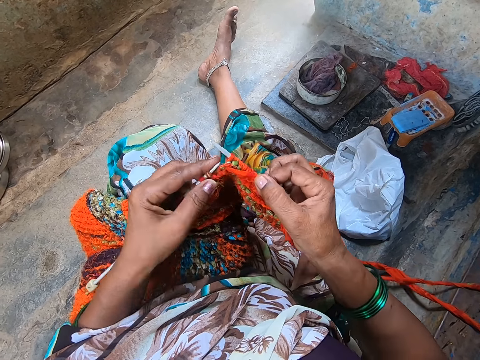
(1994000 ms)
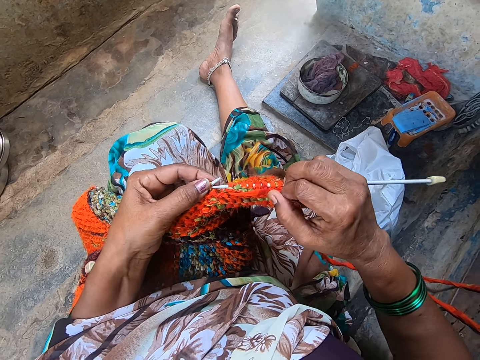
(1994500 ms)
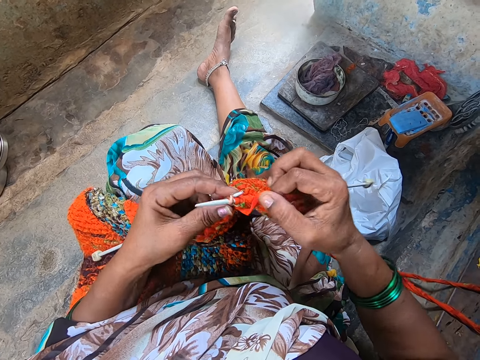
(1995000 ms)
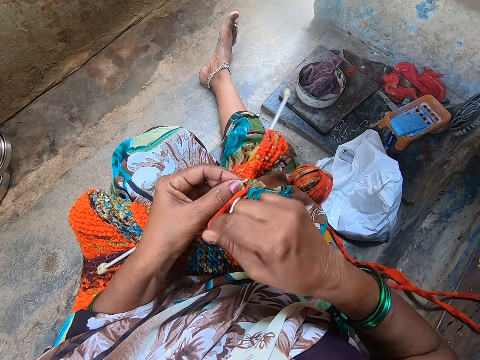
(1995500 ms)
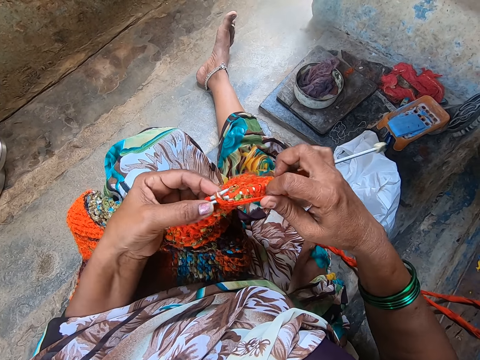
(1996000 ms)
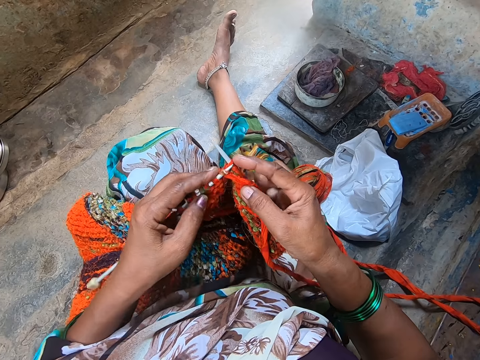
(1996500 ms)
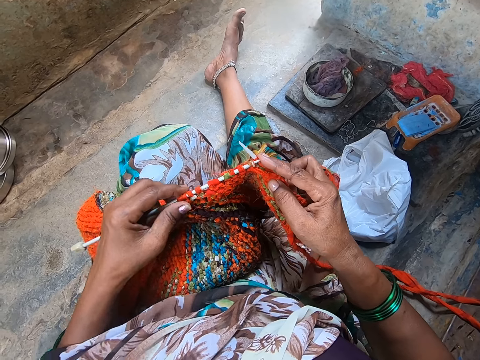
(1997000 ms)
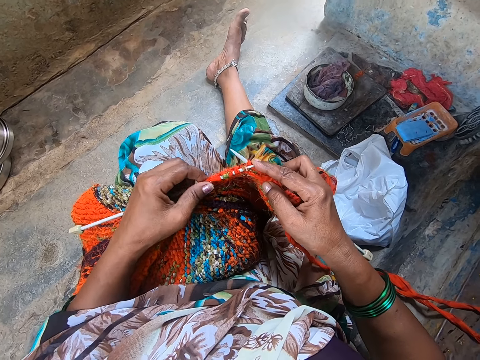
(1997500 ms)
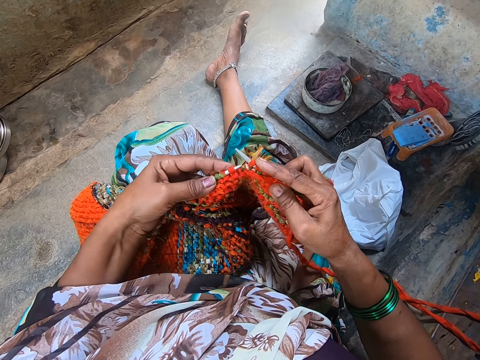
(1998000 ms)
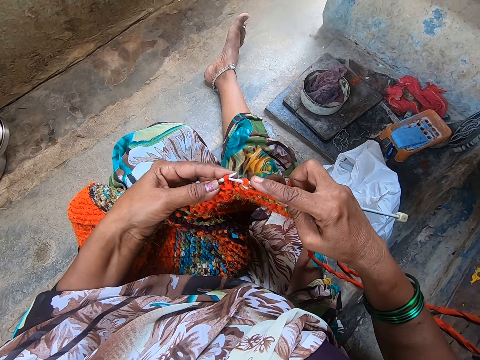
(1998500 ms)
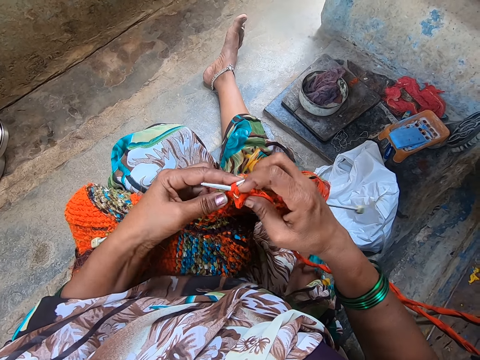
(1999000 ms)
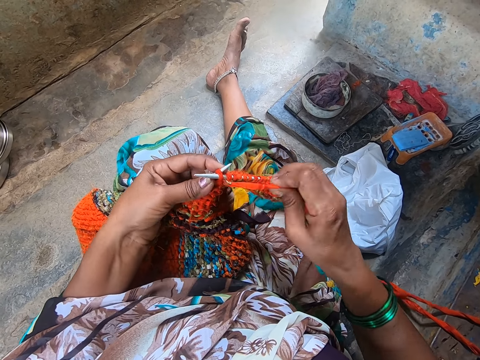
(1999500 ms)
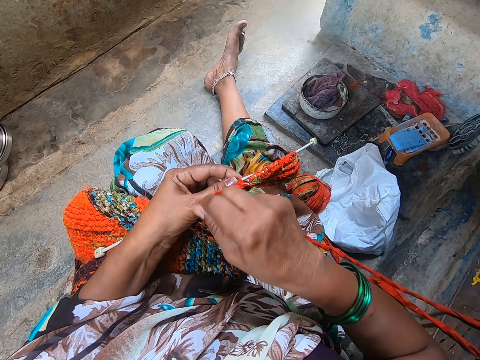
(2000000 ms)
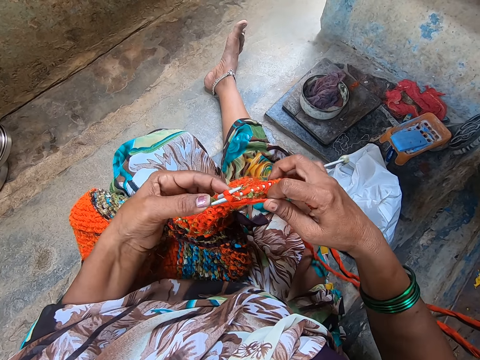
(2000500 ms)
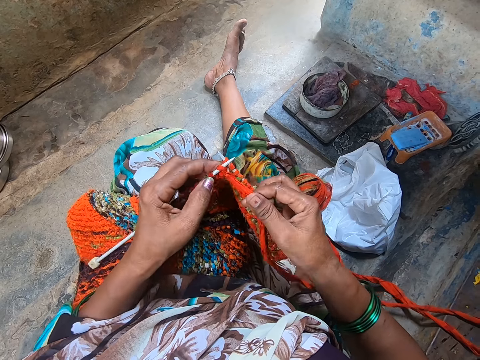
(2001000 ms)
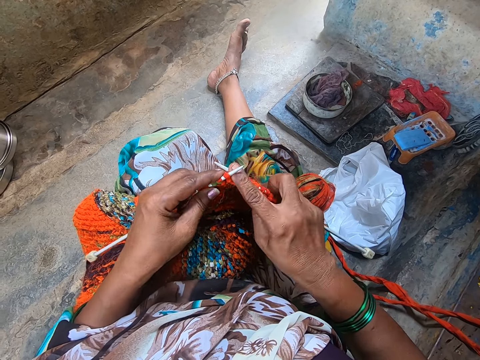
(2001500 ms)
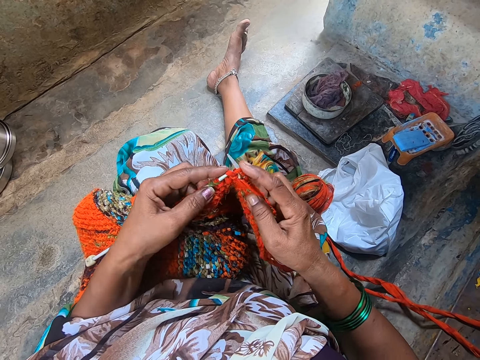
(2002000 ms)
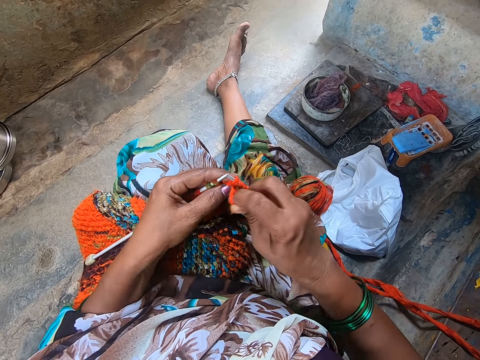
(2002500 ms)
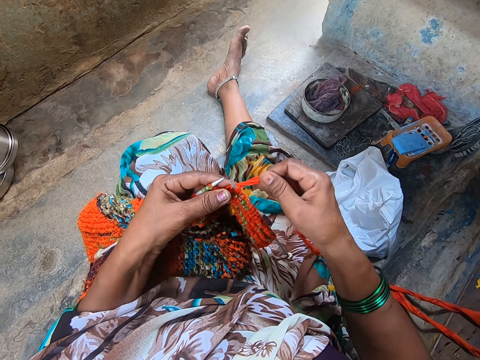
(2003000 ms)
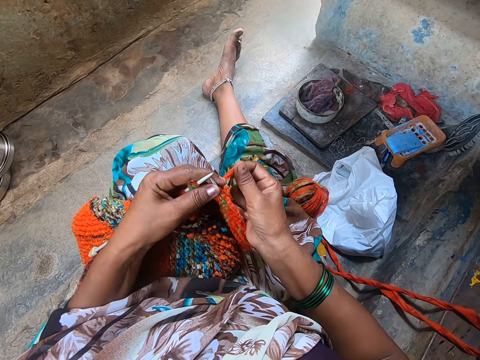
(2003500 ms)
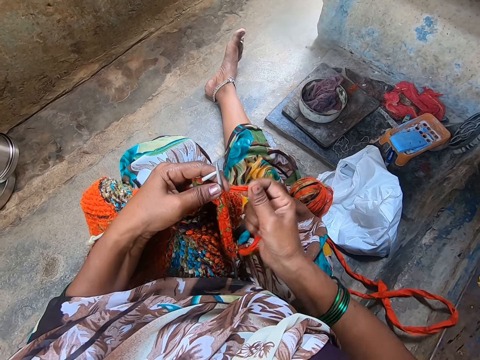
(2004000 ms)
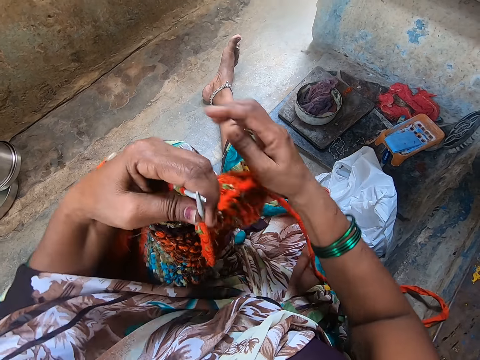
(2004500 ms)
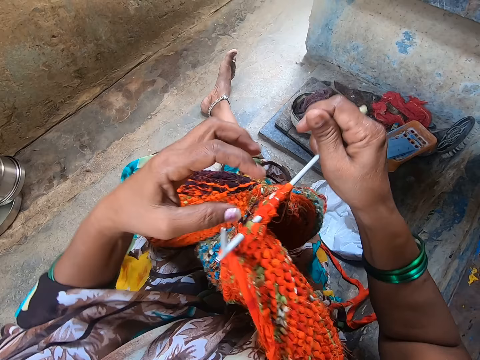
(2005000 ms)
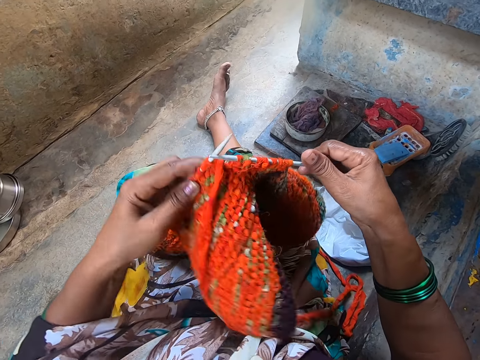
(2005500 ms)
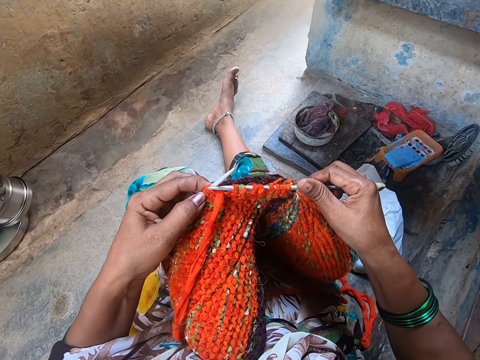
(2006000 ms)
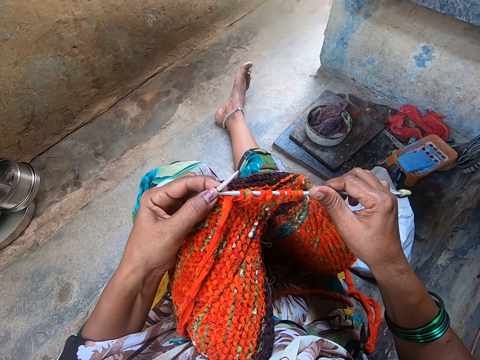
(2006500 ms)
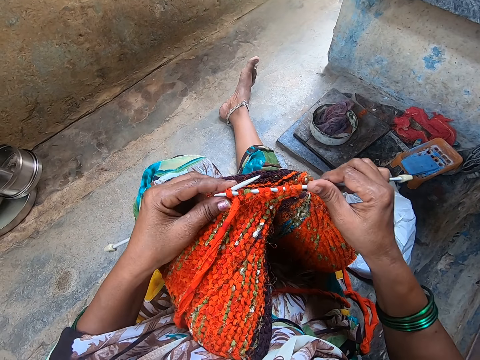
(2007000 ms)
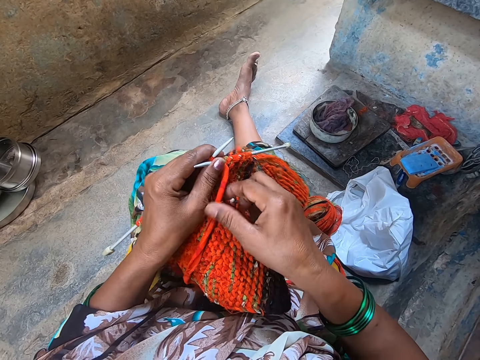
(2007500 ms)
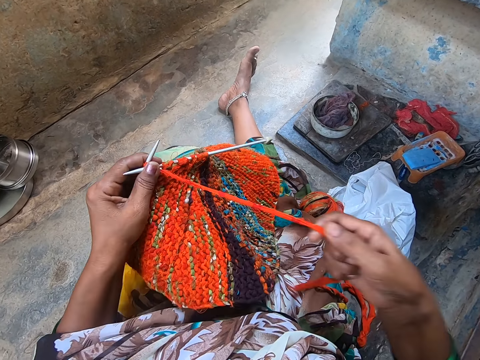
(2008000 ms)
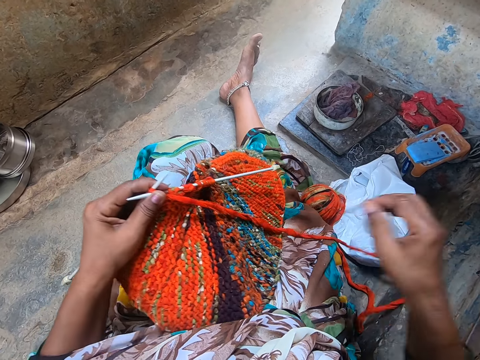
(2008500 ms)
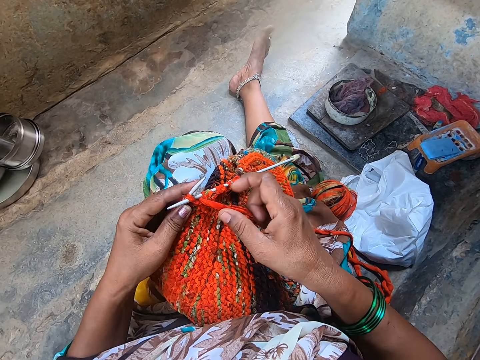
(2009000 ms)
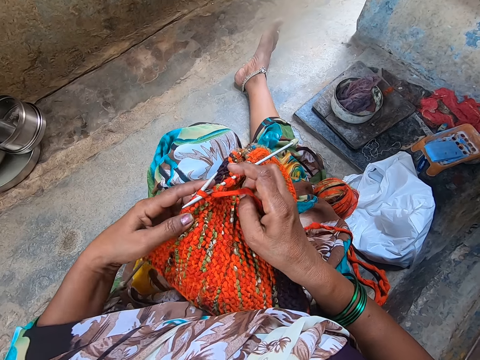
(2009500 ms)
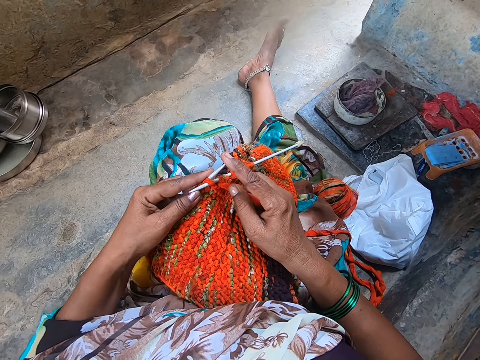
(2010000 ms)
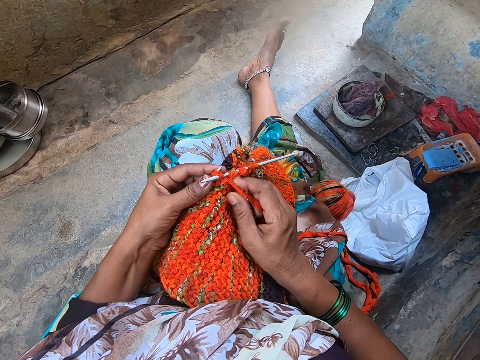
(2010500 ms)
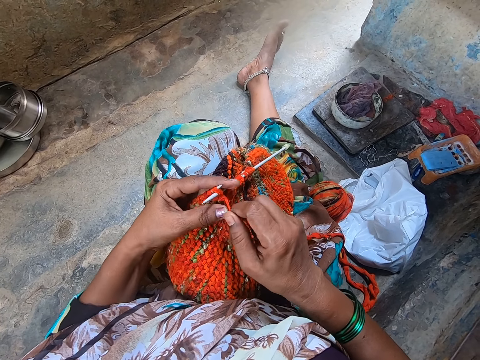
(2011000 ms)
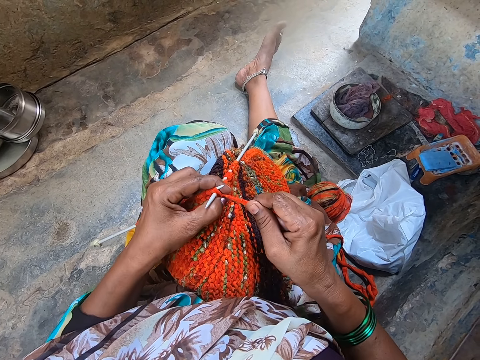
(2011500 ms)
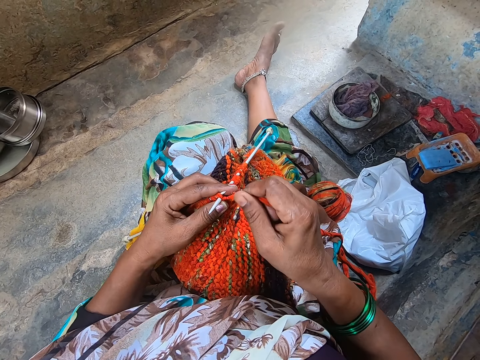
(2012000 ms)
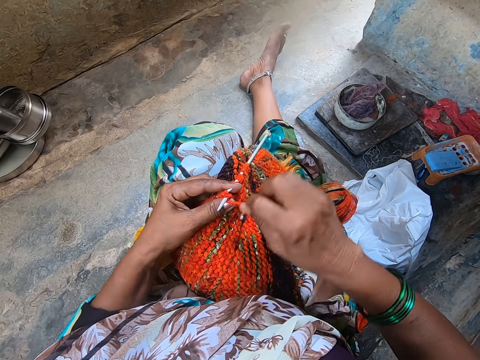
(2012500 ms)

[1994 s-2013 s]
The camera wearer turns the fabric. They weave the fabric.

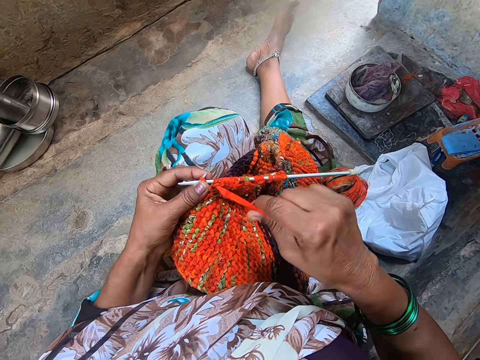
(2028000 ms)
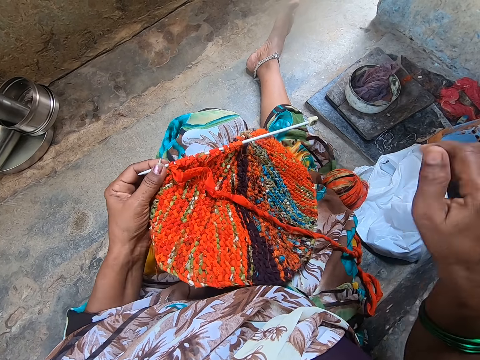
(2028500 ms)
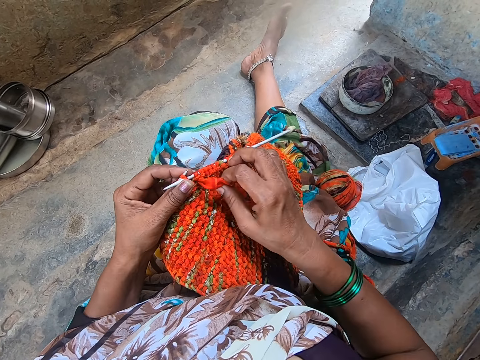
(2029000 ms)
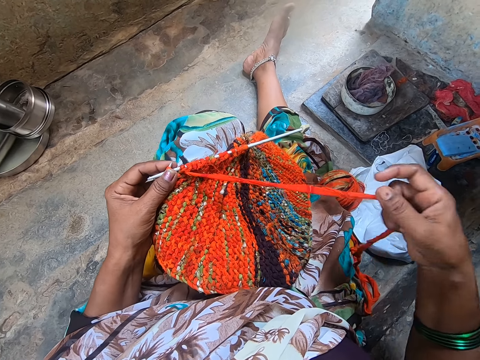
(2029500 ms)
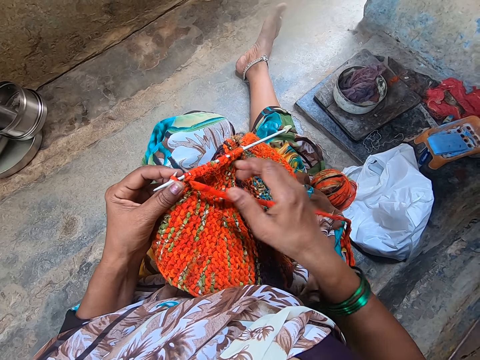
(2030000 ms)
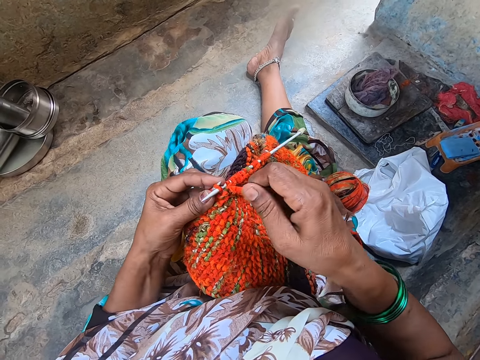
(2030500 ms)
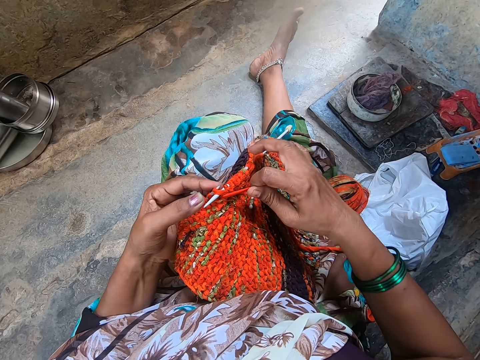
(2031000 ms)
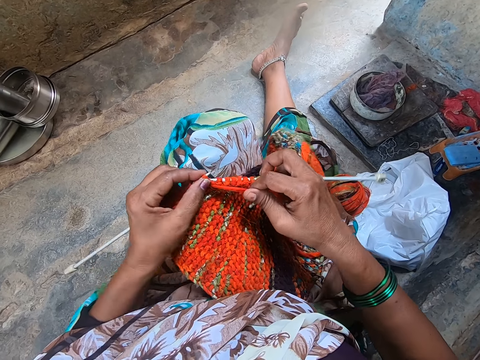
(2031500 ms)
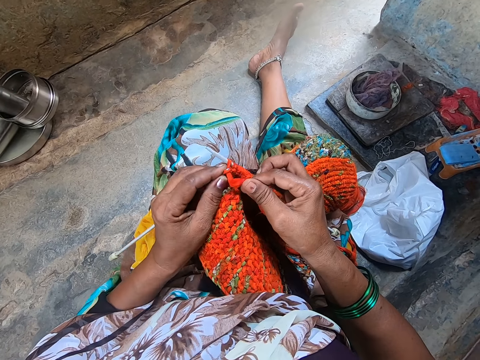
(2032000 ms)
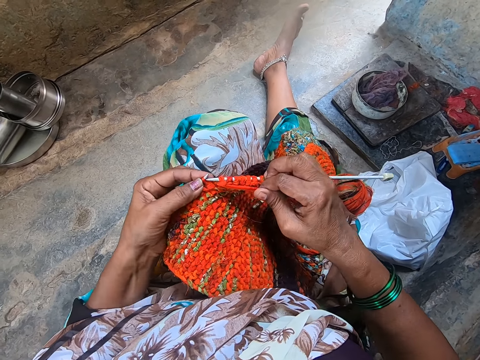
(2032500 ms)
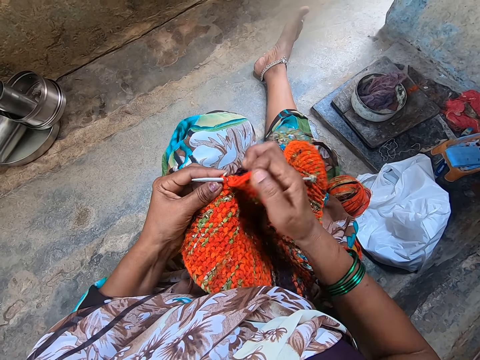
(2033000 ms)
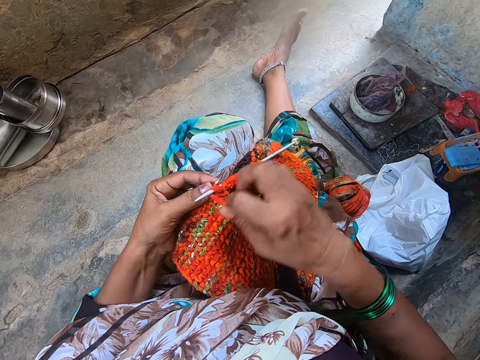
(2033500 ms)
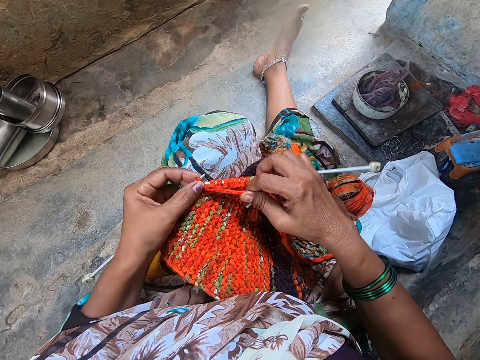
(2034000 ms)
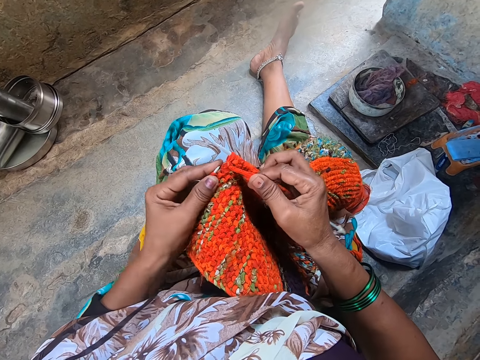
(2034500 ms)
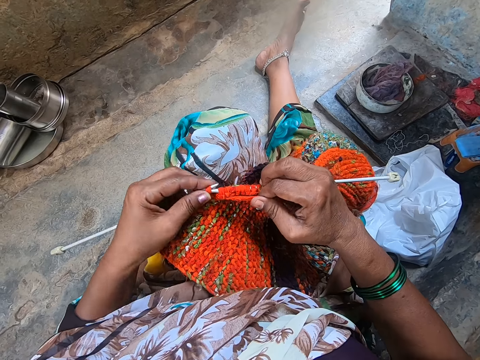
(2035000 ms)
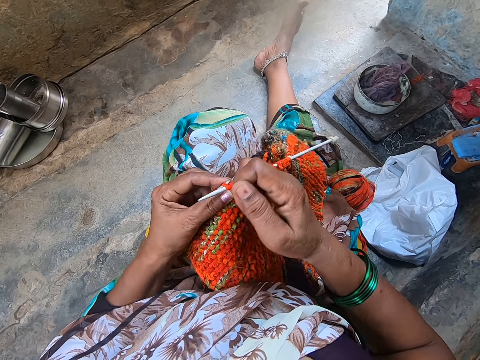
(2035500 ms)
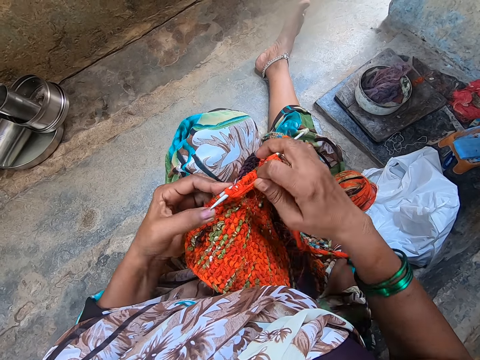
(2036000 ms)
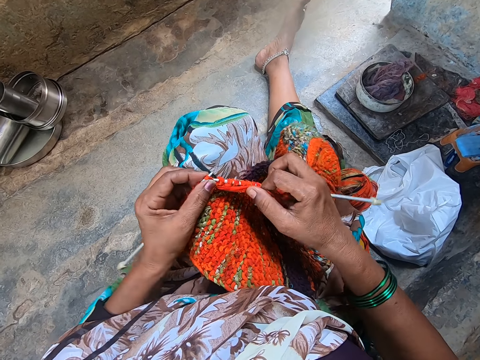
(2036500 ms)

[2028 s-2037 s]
The camera wearer stretches the fabric. They weave the fabric.
